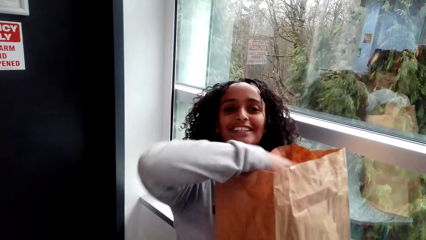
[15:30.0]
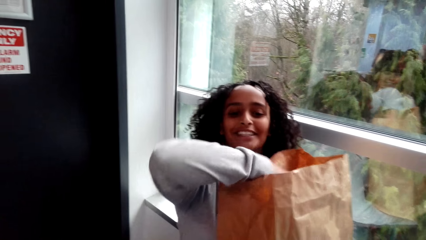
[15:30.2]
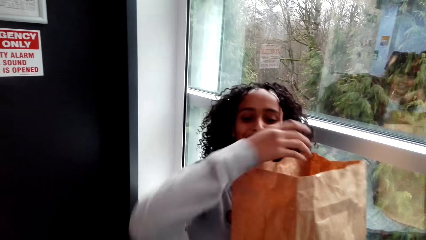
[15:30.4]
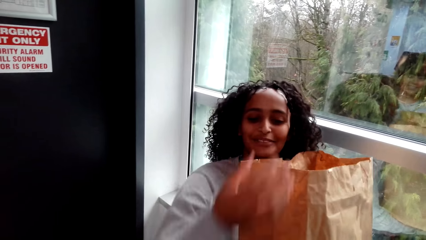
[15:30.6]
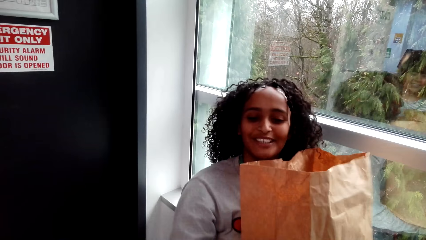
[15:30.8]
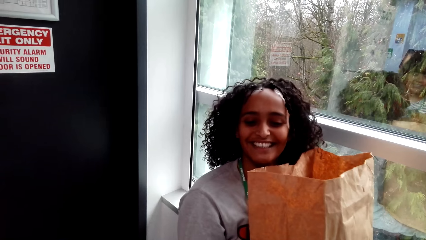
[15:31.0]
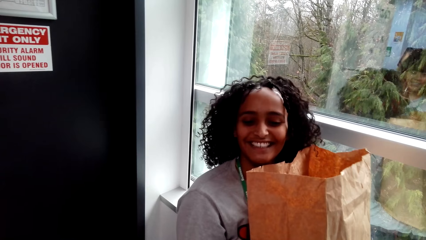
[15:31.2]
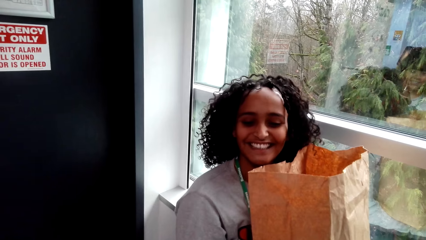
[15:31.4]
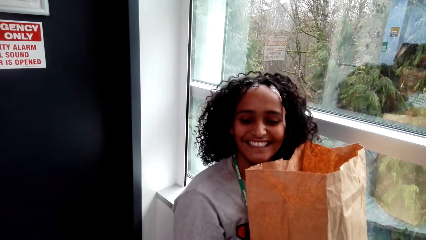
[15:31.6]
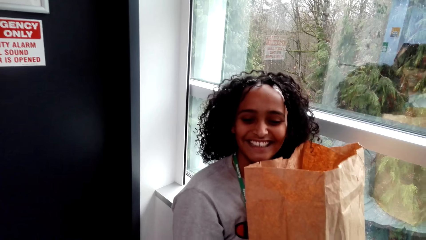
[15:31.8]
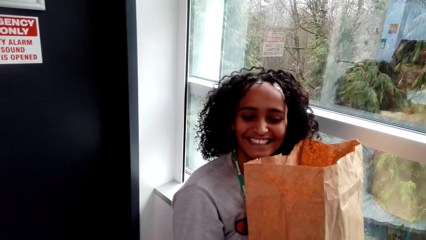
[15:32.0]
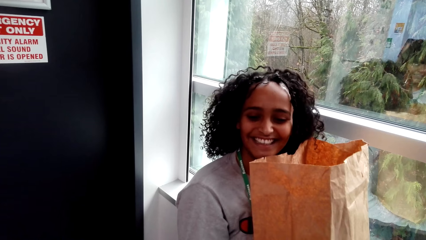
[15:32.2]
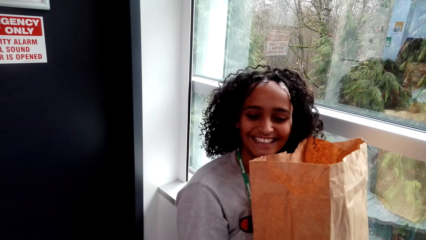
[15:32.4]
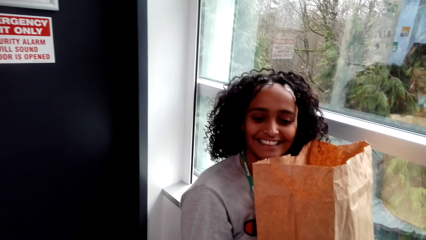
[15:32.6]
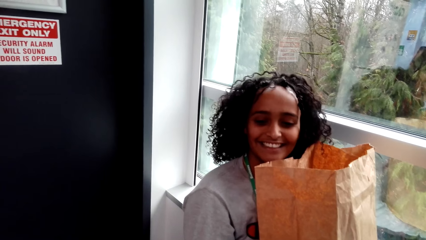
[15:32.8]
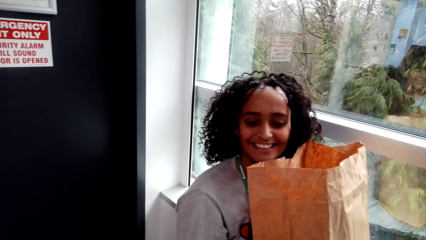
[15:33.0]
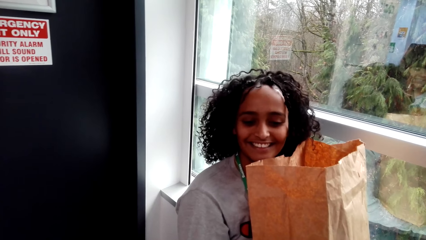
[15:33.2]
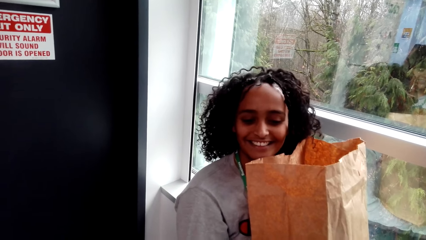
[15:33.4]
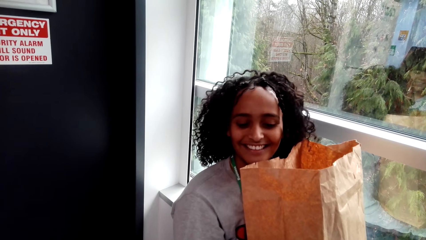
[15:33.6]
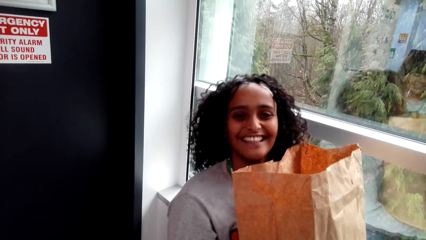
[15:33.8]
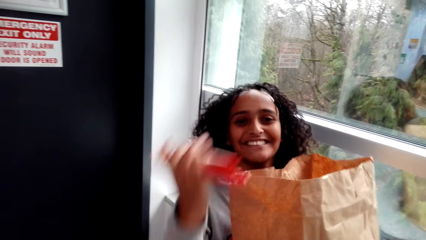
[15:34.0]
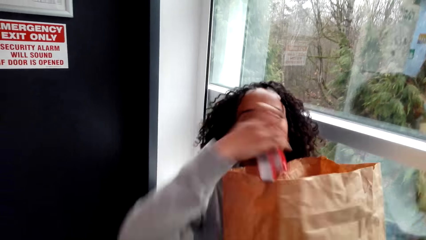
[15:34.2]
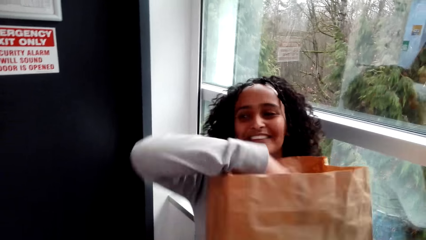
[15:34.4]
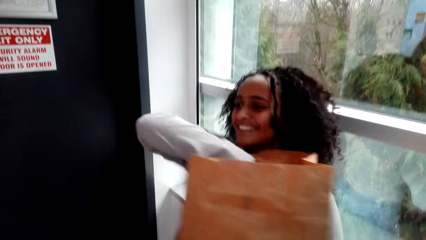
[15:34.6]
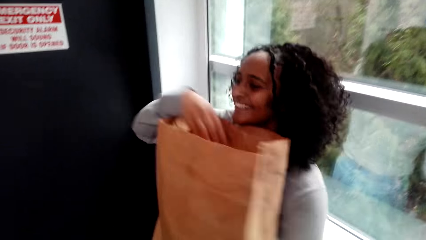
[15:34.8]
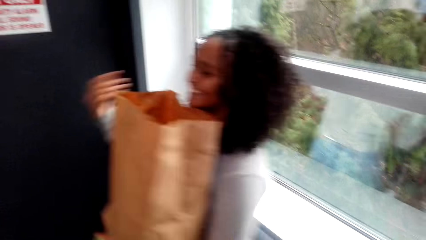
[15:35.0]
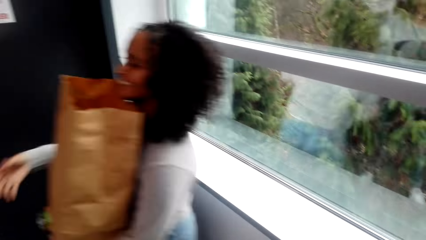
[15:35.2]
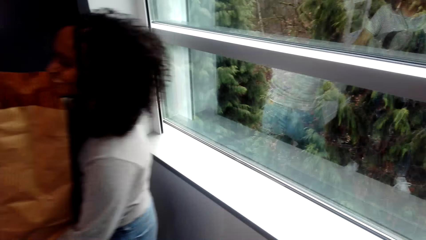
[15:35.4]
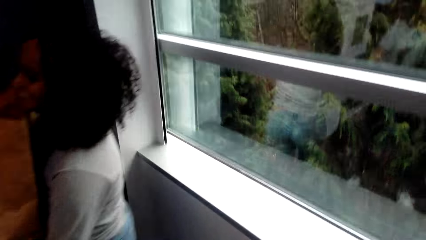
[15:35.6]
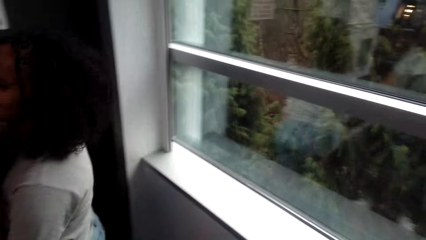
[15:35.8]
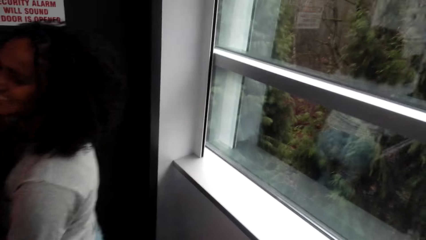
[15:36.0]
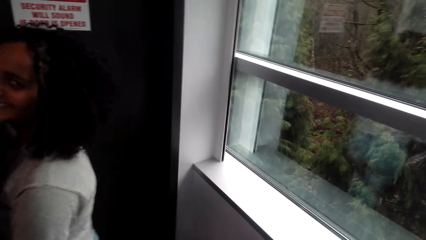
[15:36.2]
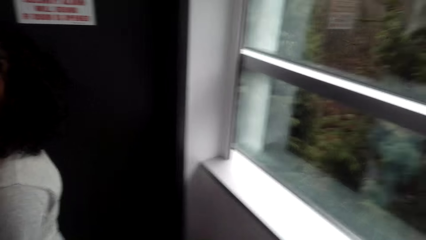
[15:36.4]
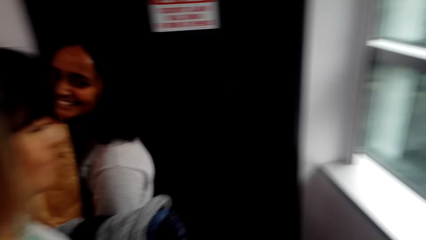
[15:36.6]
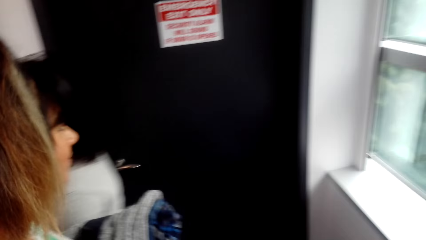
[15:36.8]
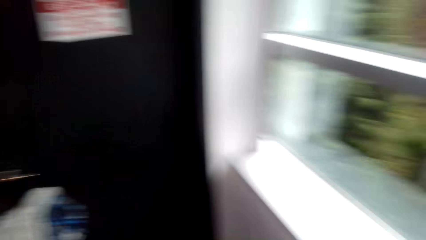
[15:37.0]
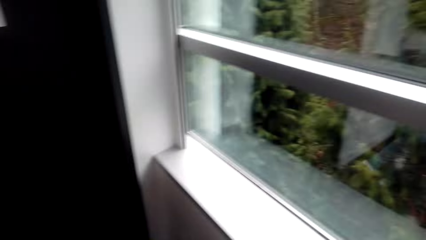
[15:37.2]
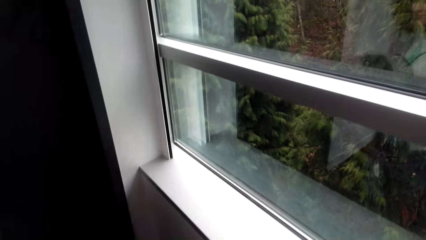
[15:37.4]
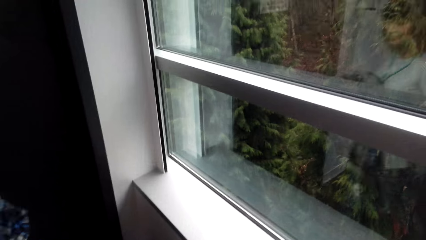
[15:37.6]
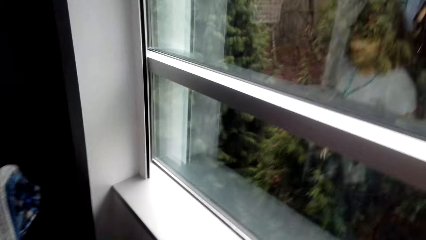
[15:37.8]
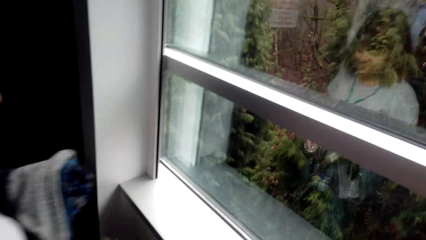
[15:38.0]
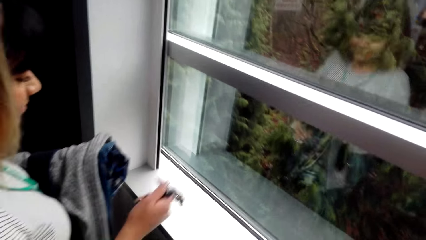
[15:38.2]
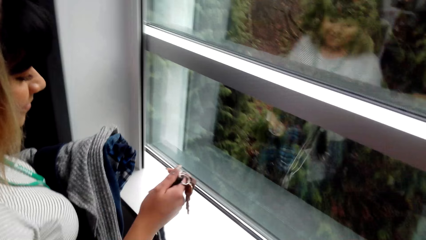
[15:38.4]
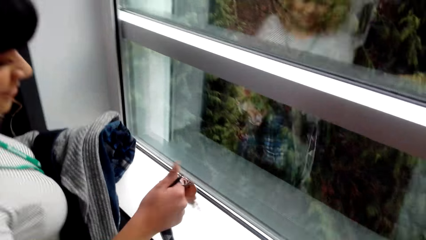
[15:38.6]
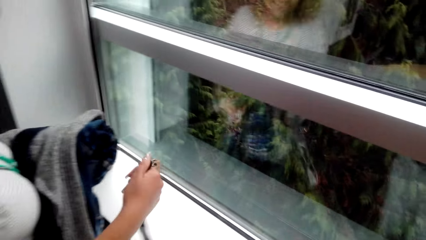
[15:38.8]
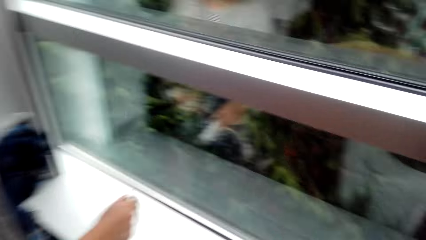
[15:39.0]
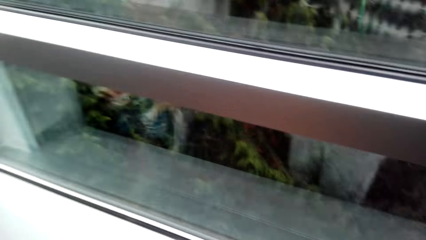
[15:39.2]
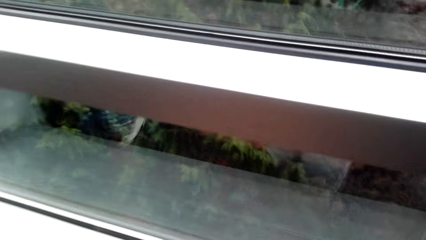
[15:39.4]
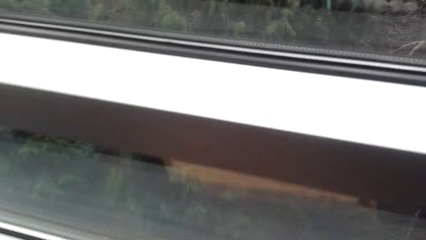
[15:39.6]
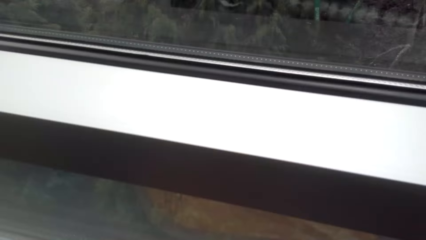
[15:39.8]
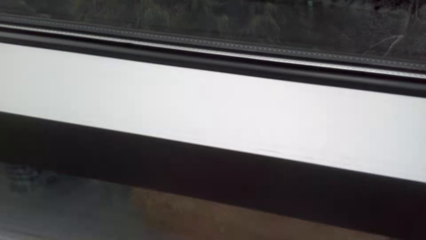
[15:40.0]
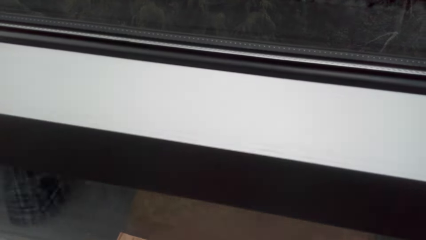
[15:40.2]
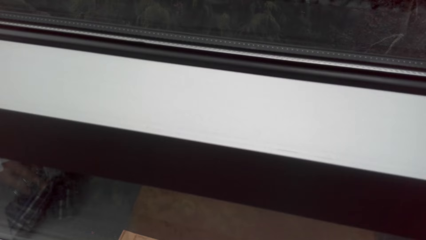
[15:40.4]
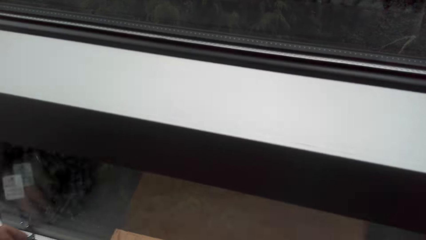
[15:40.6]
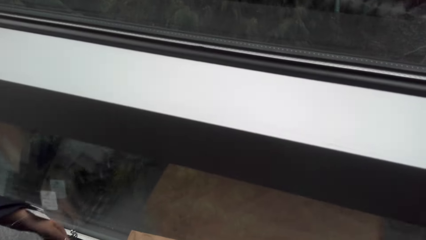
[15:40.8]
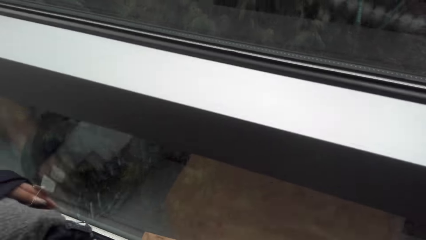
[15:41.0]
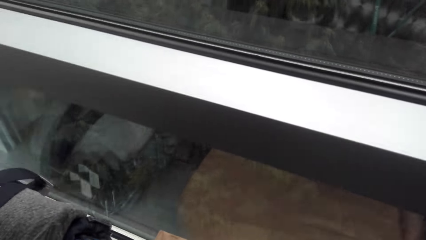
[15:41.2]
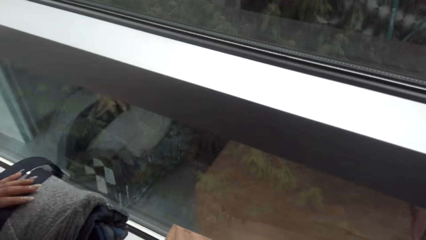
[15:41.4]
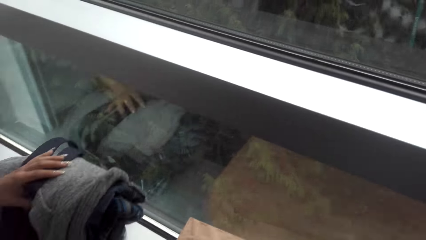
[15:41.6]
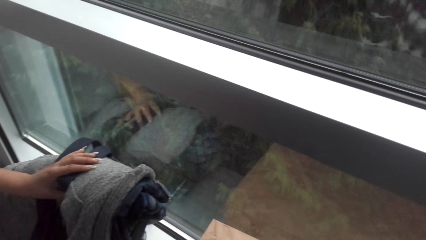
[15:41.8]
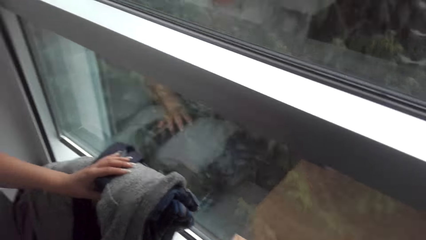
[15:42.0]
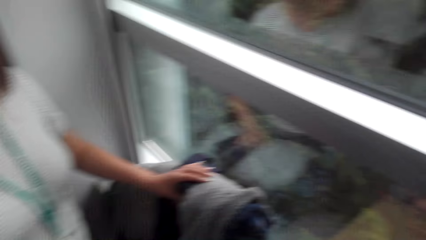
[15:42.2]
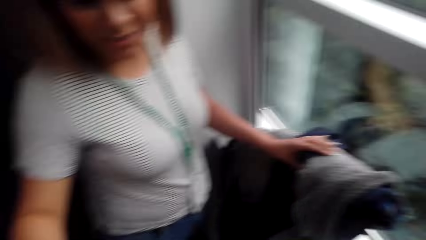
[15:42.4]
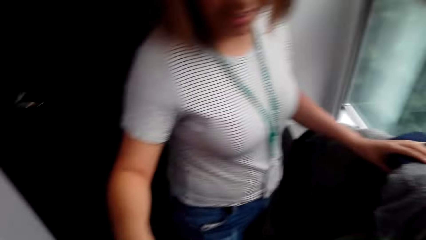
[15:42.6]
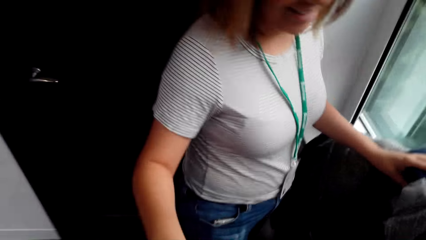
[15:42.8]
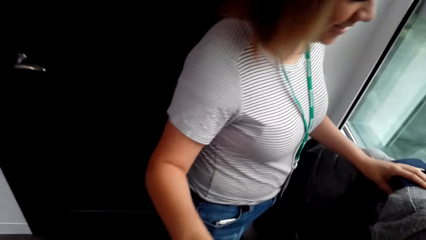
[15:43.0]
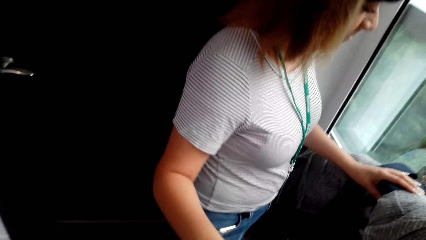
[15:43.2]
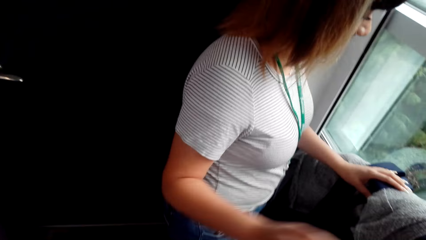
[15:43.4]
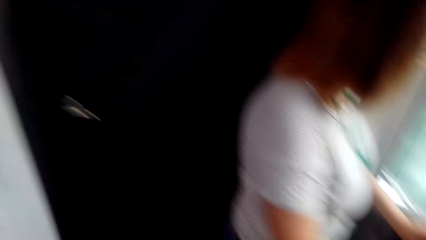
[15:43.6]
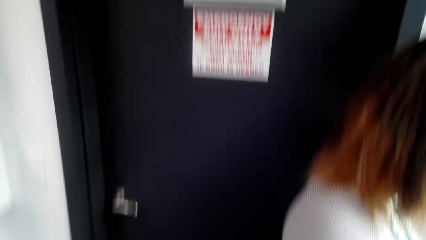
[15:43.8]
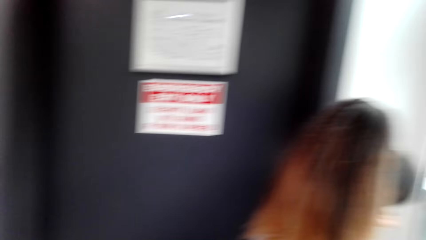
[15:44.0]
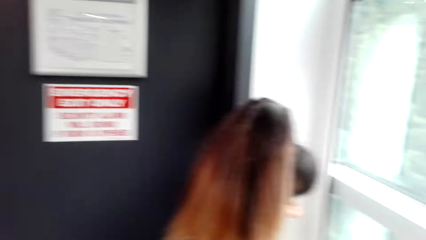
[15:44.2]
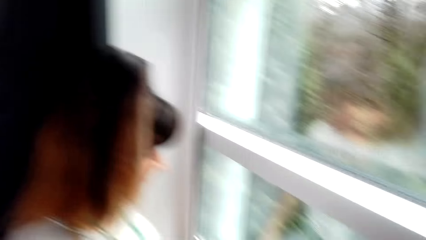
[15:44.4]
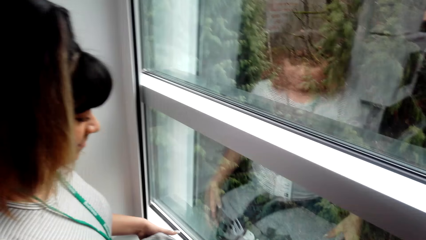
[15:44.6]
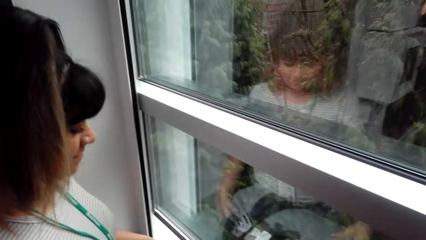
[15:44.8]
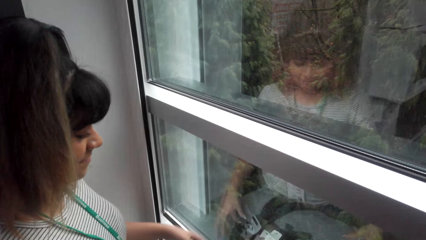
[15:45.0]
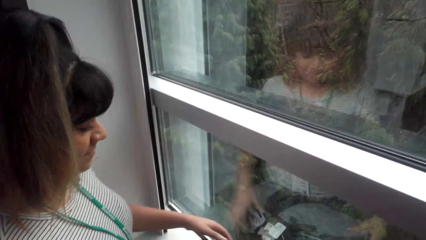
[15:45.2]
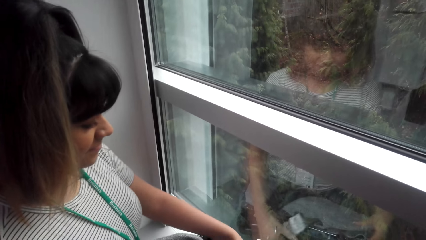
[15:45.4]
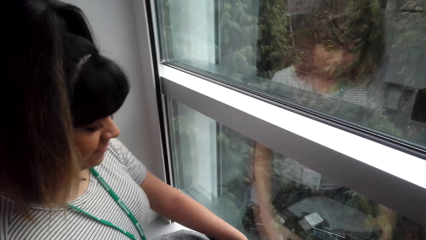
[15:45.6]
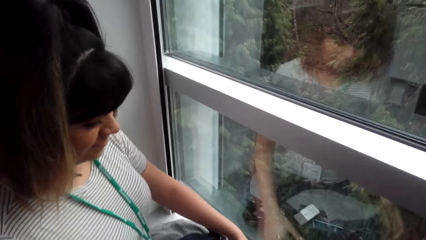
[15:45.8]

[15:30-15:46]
A woman puts the snack packets in the packet paper. Another woman walks away. The first woman walks around the room. The other woman adjusts the keys and puts clothes next to a window. The camera wearer converses with the other woman.
